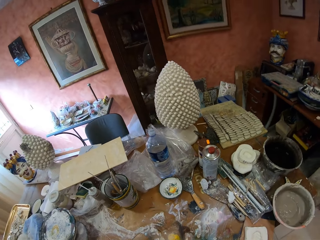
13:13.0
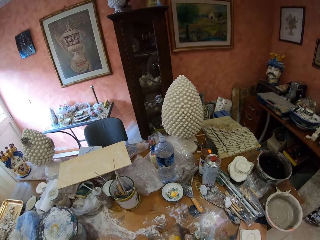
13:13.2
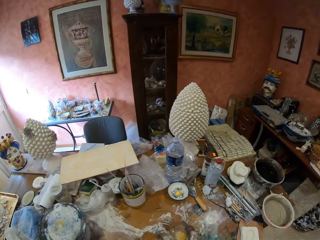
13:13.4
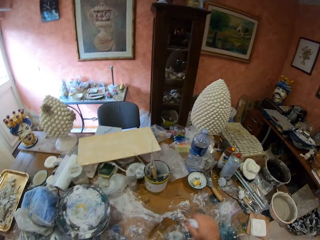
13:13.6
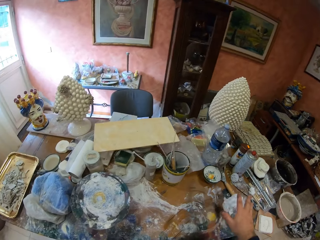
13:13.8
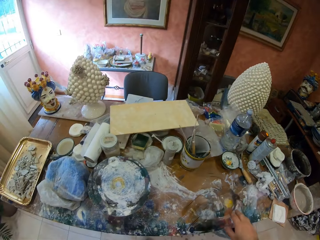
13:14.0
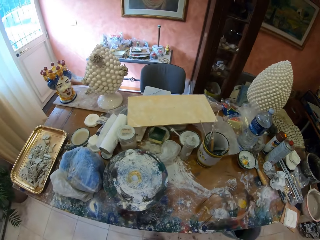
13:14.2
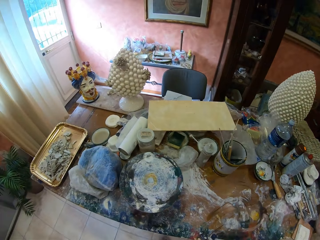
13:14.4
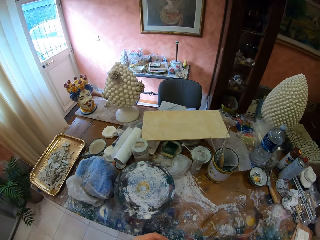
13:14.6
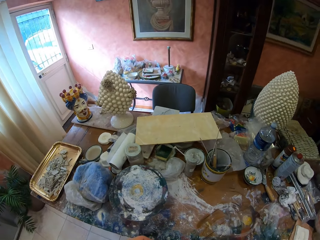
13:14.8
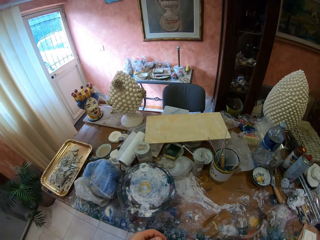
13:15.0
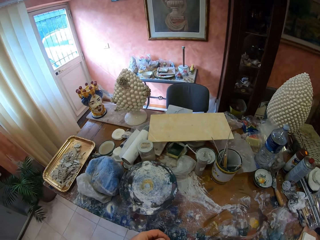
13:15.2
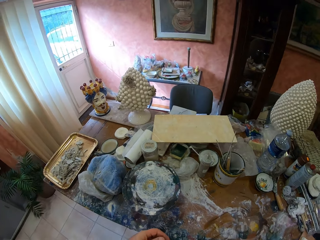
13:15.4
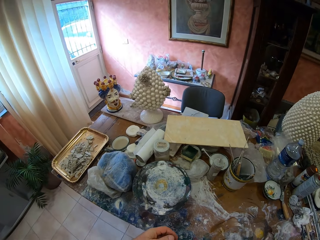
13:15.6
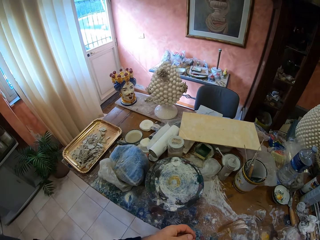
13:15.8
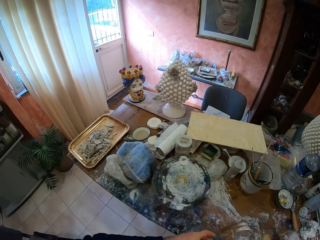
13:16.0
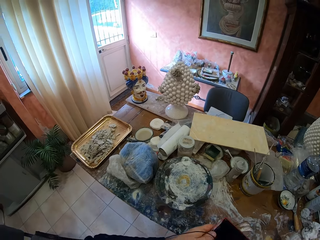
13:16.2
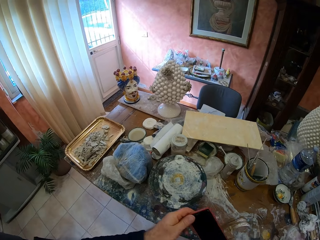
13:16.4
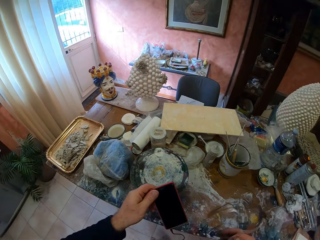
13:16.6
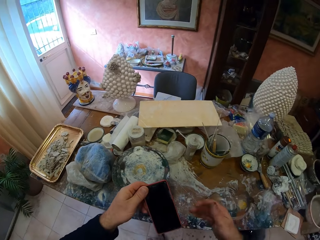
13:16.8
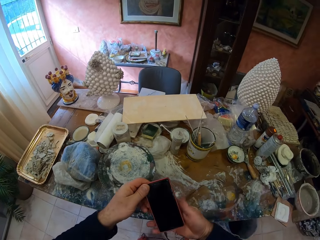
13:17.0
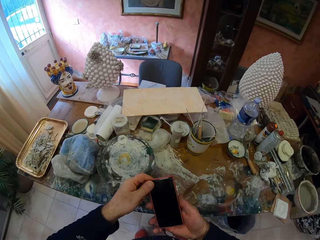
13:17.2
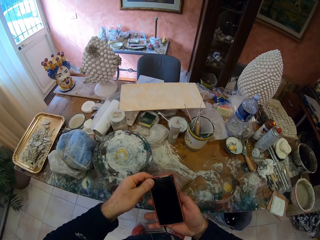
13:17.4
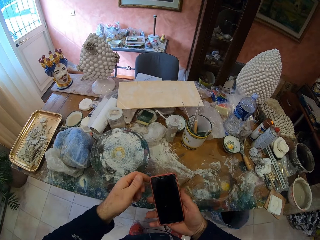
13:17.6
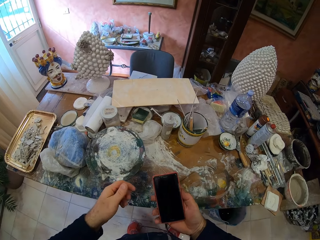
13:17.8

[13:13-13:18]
The camera wearer looks around the table. They put the serviette on the table. They look around the table. They move a phone in the hands. They hold the phone and look at the phone.
